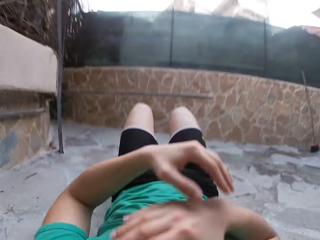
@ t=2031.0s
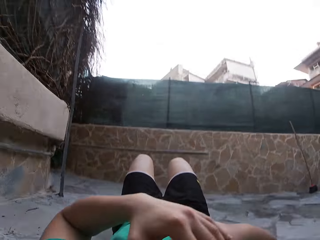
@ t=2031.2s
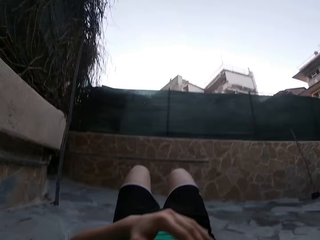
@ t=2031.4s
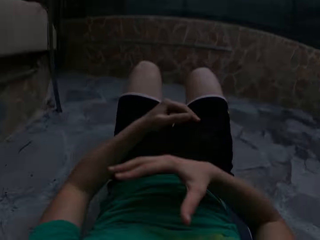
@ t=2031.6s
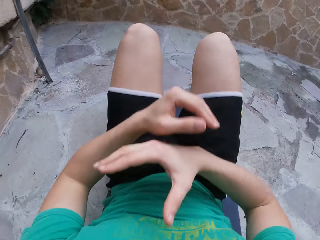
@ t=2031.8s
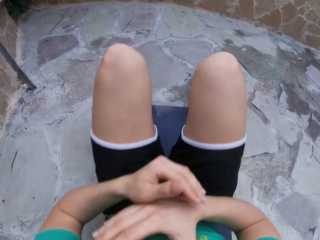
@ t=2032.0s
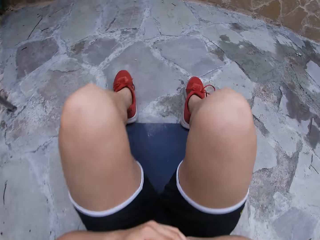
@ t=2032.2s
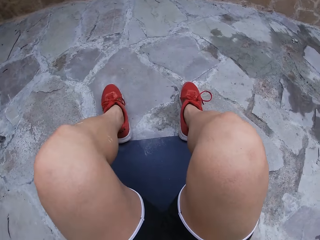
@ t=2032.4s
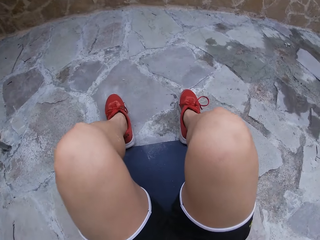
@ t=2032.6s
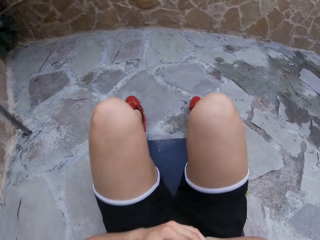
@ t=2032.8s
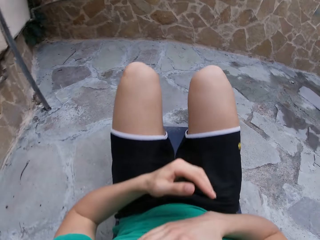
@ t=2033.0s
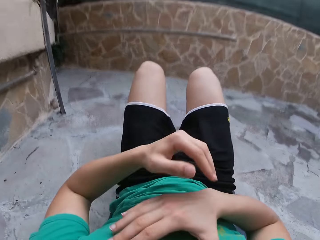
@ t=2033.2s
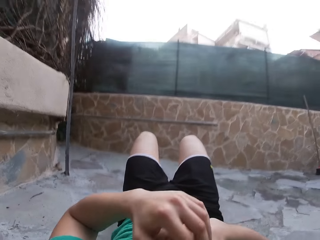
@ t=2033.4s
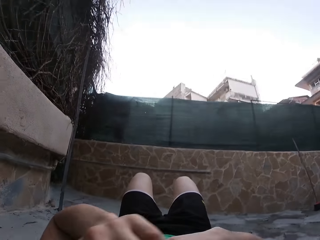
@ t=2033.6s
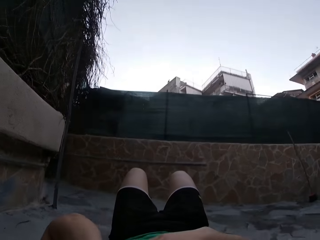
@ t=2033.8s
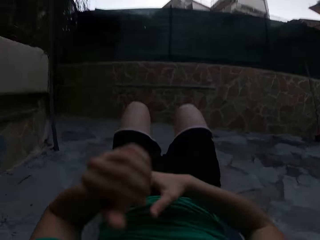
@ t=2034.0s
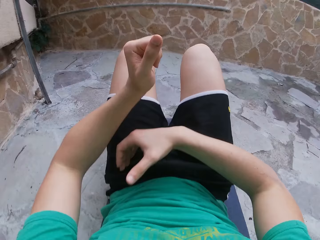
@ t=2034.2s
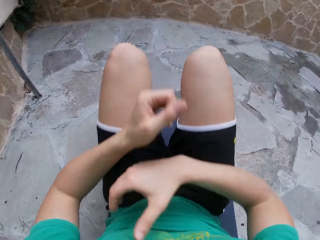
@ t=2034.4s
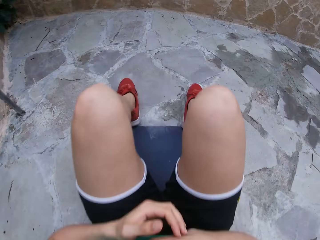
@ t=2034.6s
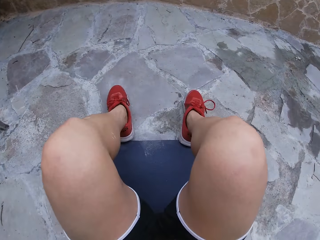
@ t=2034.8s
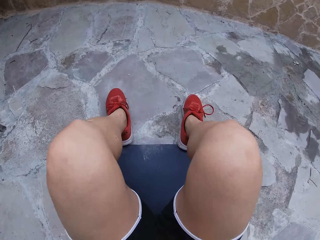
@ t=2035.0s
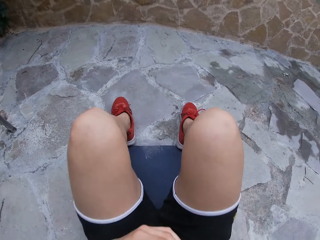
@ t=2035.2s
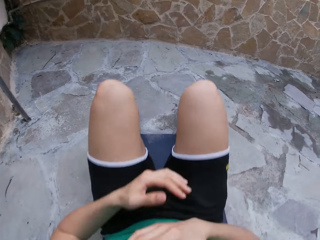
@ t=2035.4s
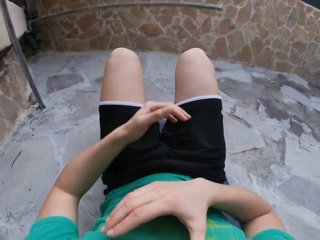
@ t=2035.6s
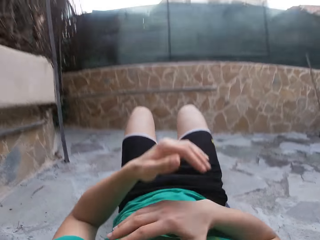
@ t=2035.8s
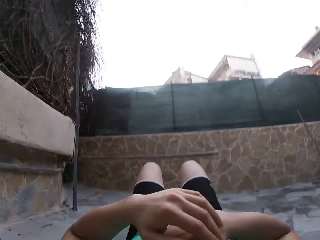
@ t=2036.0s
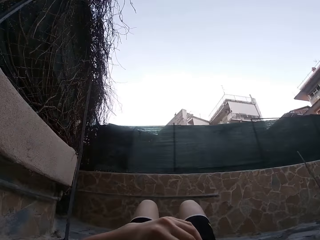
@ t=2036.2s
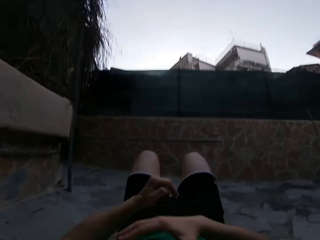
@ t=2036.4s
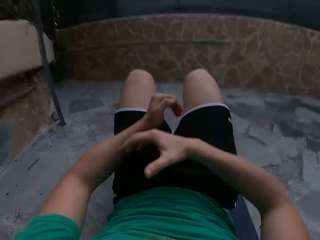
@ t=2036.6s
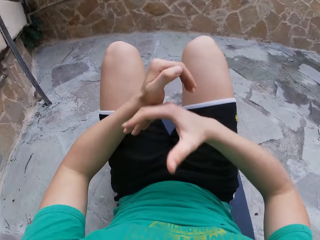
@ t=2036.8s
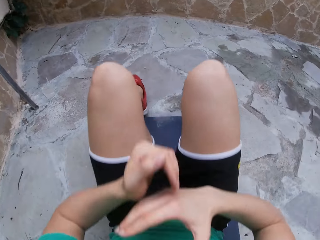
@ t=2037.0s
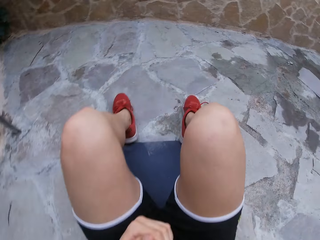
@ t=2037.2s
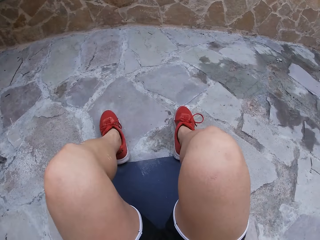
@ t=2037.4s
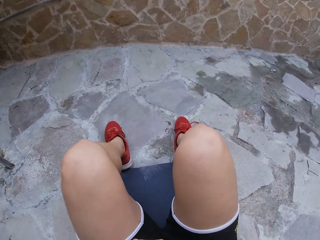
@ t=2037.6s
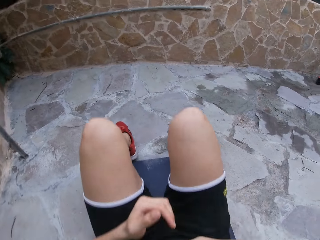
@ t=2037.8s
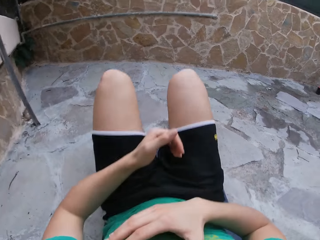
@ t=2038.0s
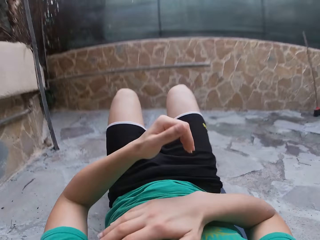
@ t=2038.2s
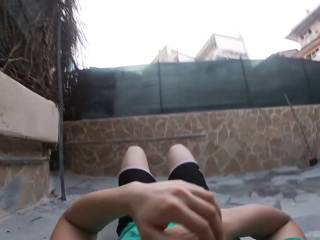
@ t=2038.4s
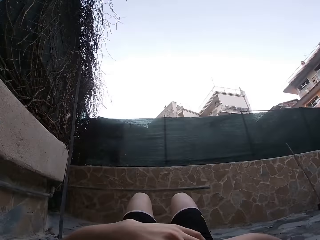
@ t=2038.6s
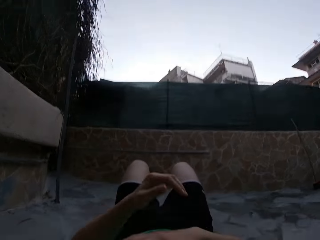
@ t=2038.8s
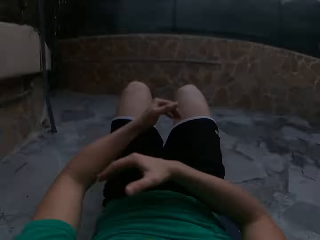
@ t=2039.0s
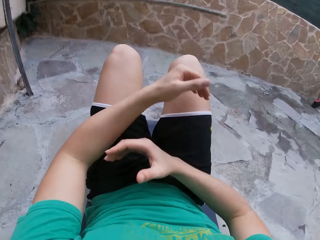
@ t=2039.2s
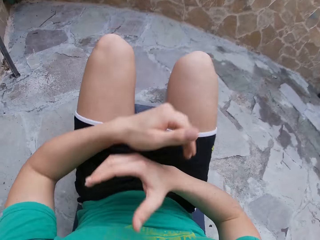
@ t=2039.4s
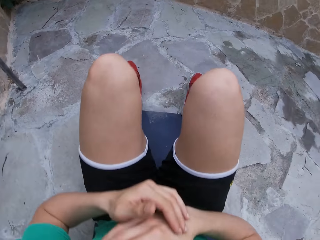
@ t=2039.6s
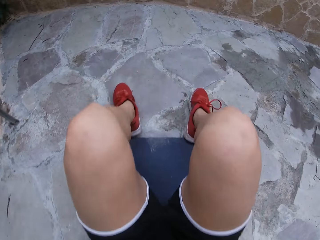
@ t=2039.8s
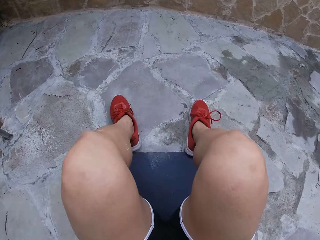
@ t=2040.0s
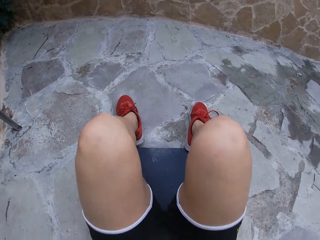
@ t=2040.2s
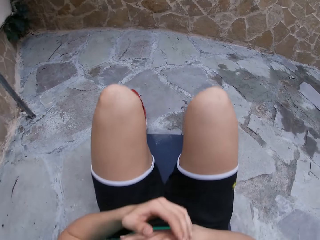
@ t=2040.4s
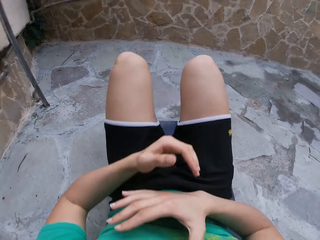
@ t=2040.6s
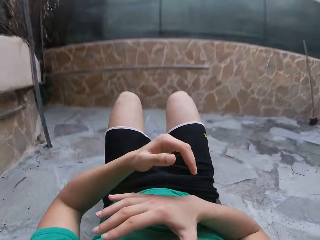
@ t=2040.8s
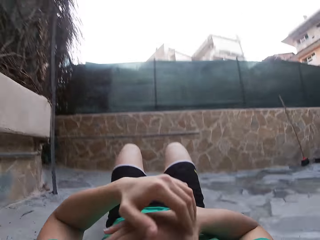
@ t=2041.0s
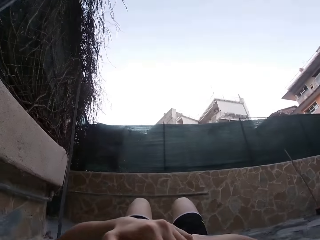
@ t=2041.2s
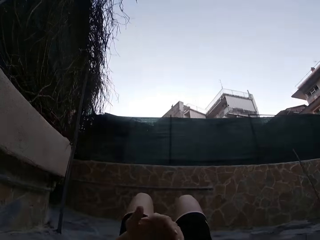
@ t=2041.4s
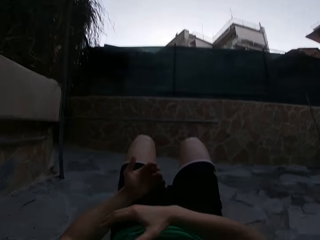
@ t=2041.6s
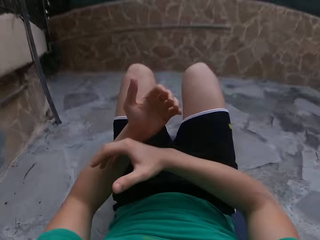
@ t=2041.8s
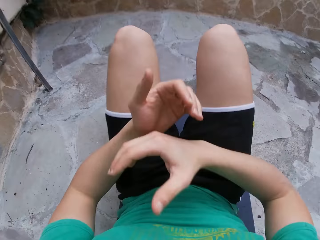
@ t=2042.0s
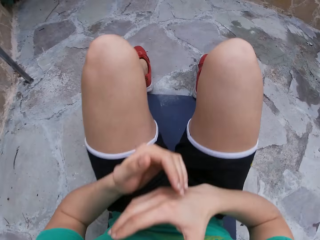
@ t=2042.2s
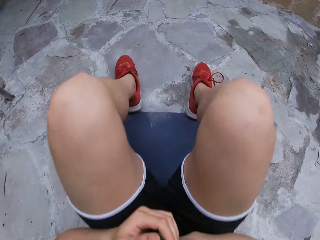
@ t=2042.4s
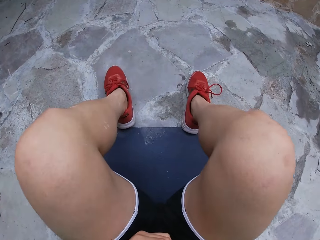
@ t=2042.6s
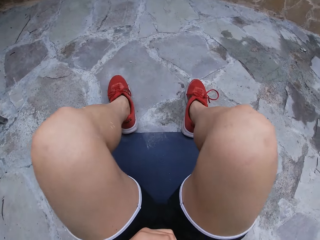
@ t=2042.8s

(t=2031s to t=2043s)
The camera wearer lifts the upper body. They lower the upper body. They lift the upper body. They lower the upper body. They lift the upper body. They lower the upper body. They lift the upper body. They lower the upper body. They lift the upper body.

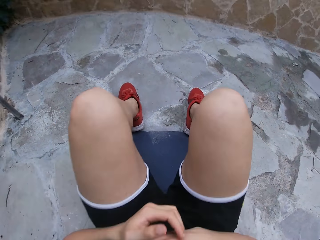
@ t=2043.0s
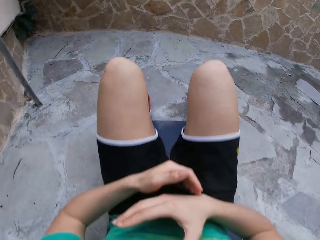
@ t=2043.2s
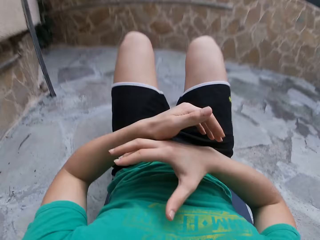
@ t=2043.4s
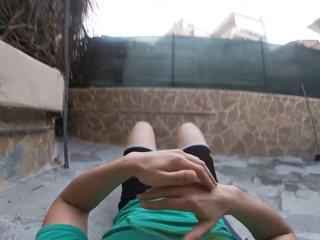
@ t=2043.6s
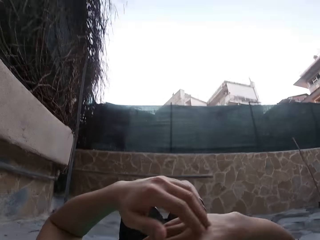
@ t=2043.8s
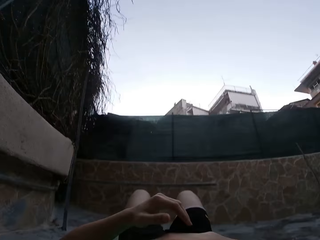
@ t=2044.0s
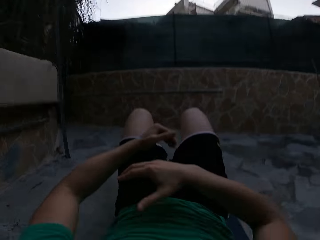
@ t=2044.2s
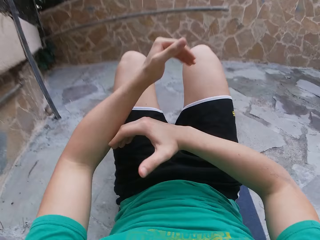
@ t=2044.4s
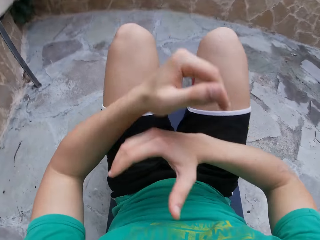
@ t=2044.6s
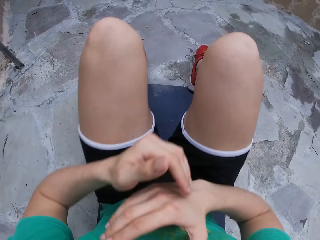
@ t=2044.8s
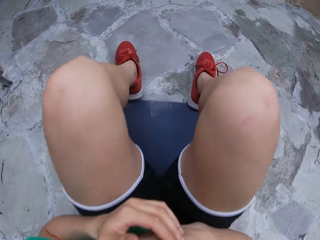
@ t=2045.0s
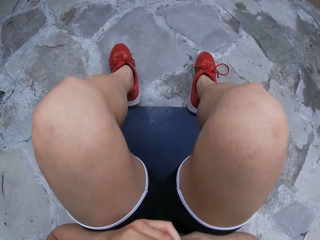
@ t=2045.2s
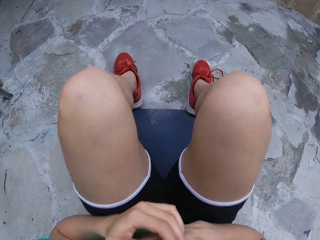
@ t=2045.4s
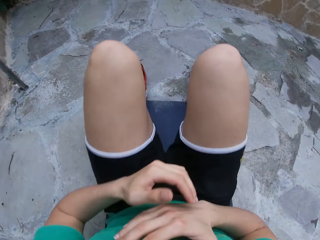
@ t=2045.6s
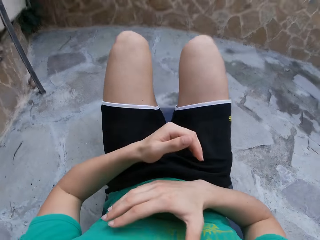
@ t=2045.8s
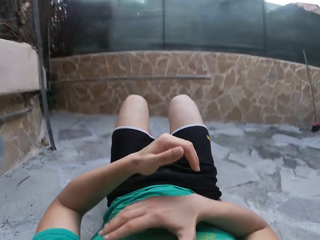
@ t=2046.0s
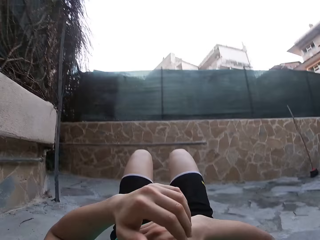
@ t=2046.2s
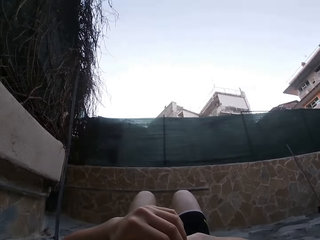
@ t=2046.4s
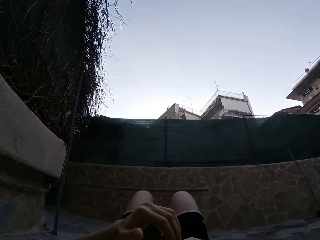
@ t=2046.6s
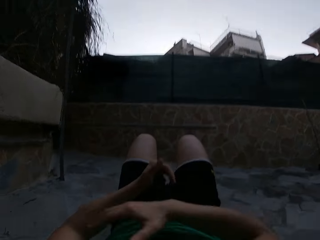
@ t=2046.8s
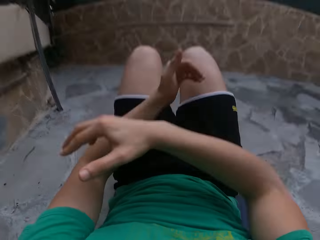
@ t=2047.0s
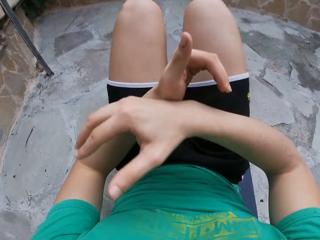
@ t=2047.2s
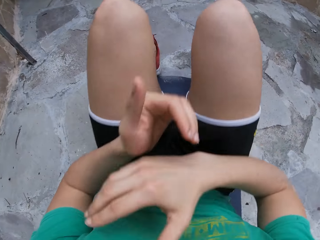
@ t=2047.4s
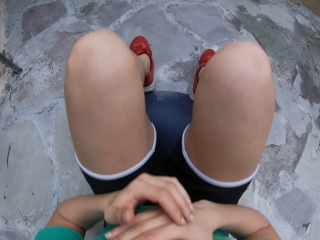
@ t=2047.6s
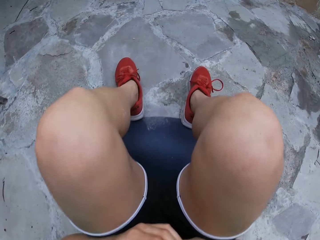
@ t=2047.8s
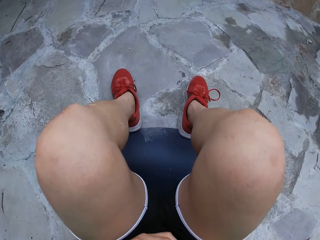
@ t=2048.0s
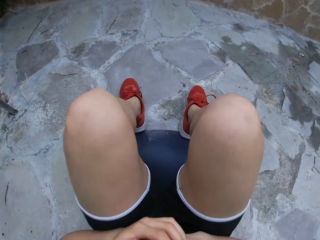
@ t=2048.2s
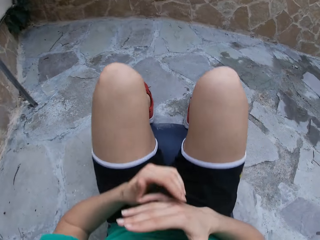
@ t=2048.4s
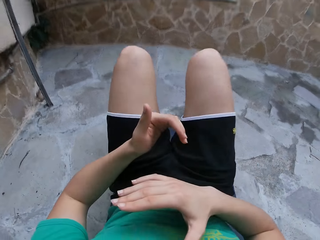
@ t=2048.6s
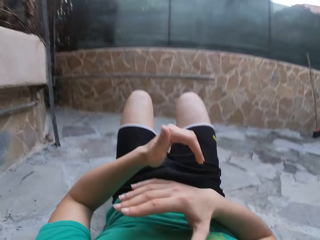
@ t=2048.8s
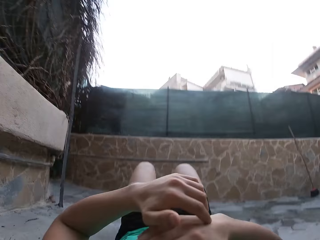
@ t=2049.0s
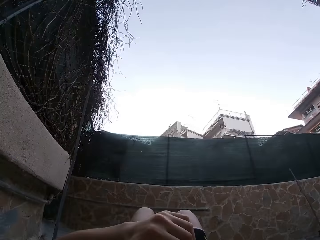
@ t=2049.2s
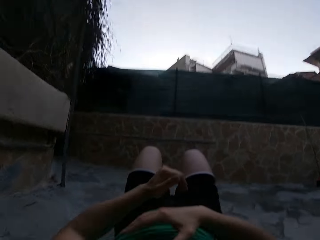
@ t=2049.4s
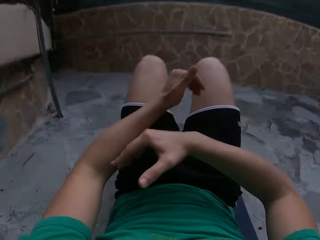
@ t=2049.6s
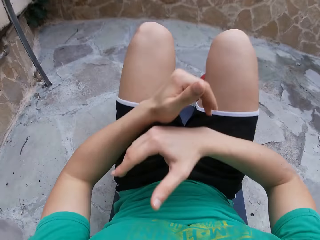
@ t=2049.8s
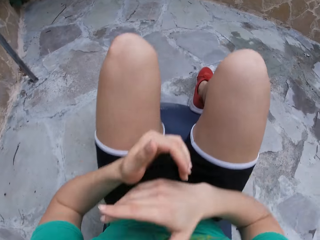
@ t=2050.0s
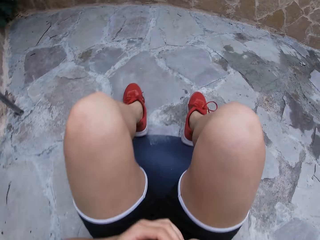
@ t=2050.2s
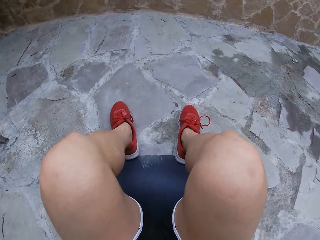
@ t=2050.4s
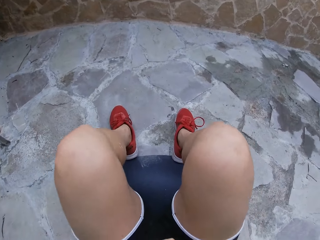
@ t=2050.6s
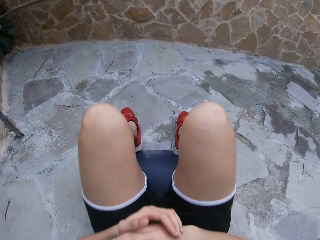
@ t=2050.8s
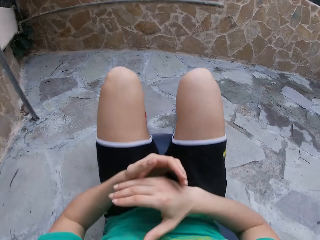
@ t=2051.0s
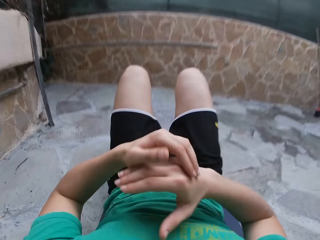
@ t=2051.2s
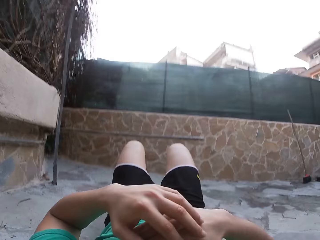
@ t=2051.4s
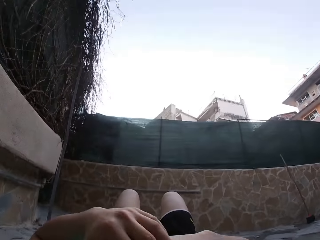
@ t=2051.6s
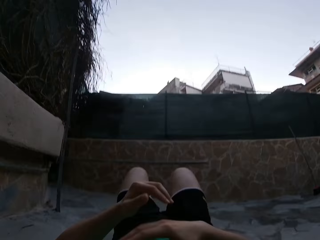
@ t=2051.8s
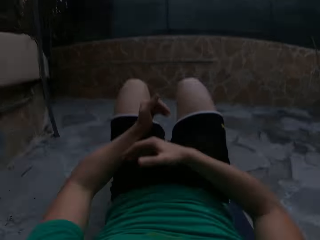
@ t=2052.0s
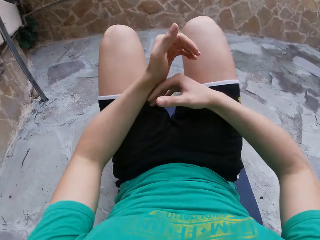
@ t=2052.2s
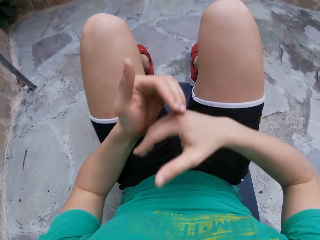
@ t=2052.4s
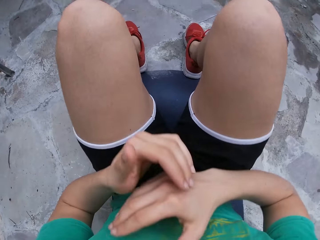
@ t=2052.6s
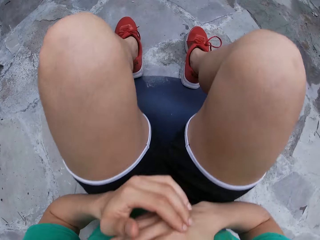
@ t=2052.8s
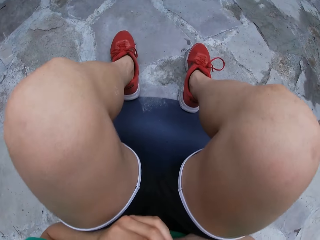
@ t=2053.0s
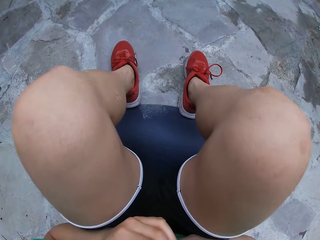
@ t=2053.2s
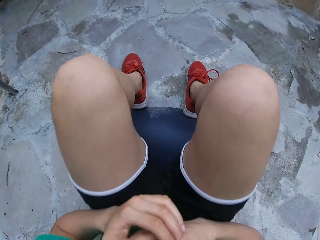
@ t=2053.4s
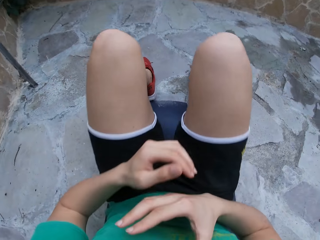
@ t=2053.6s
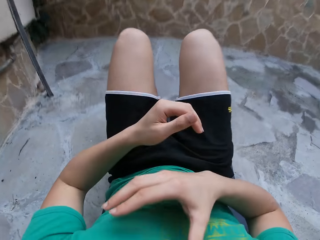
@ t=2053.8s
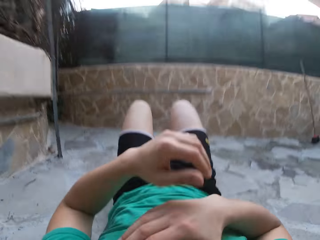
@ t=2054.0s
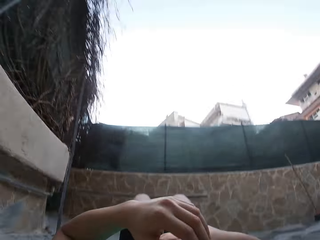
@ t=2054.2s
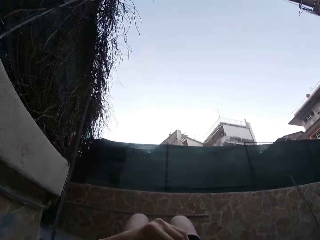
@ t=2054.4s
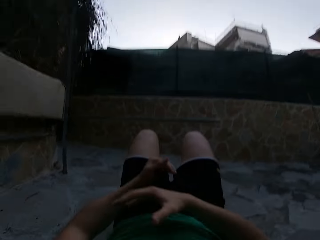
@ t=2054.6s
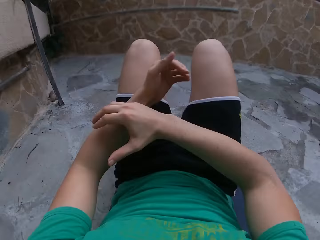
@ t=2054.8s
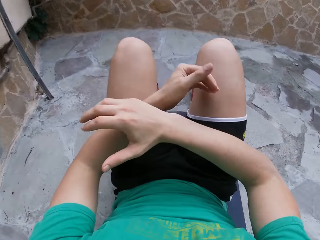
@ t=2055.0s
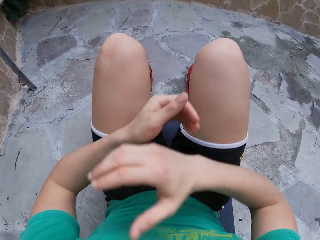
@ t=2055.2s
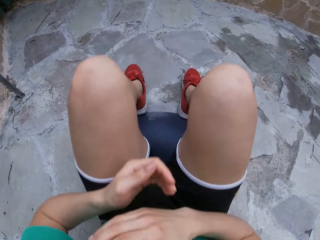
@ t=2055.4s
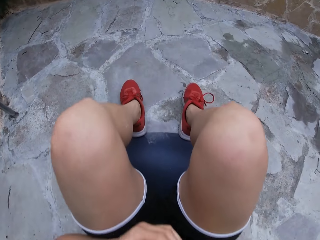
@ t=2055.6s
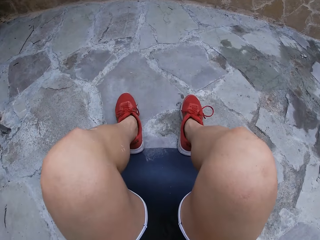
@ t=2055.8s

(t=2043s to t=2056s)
The camera wearer lowers the upper body. They lift the upper body. They lower the upper body. They lift the upper body. They lower the upper body. They lift the upper body. They lower the upper body. They lift the upper body. They lower the upper body. They lift the upper body.
